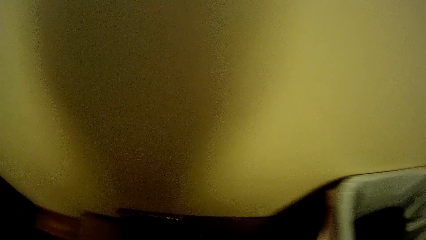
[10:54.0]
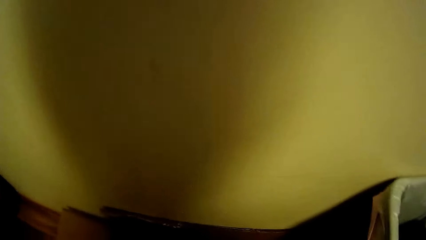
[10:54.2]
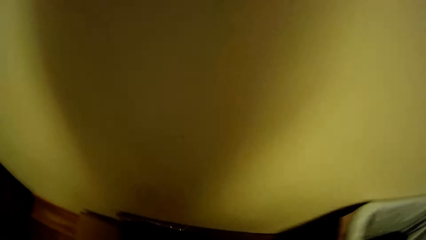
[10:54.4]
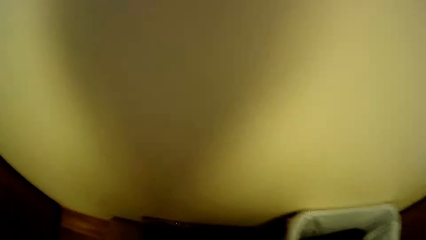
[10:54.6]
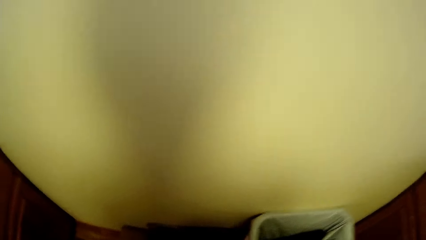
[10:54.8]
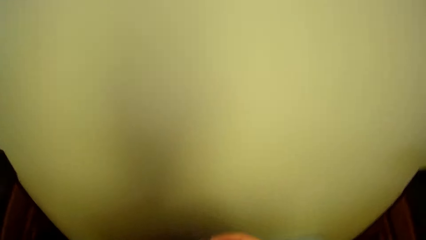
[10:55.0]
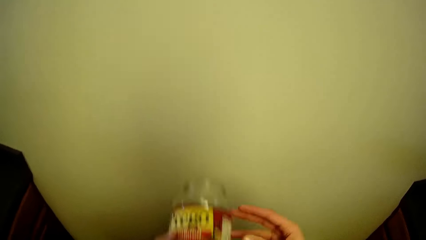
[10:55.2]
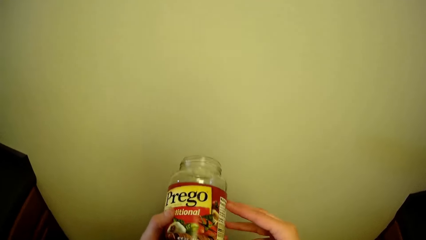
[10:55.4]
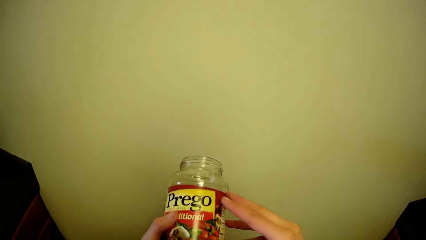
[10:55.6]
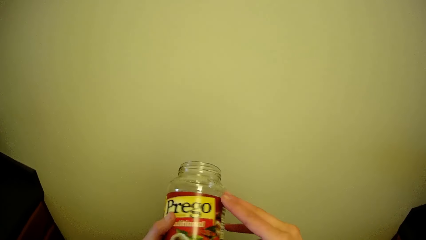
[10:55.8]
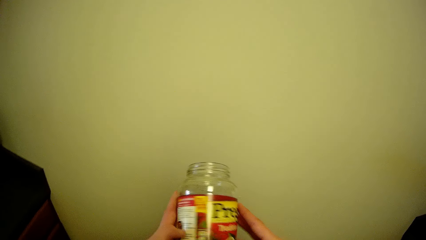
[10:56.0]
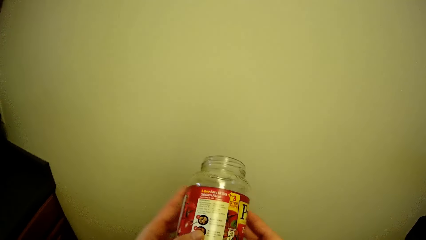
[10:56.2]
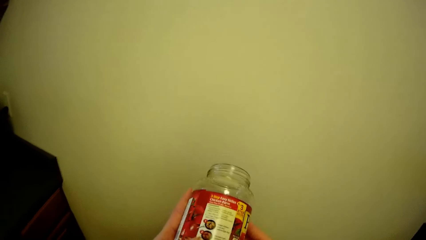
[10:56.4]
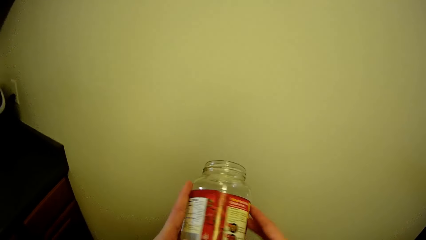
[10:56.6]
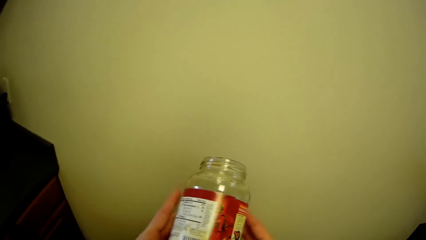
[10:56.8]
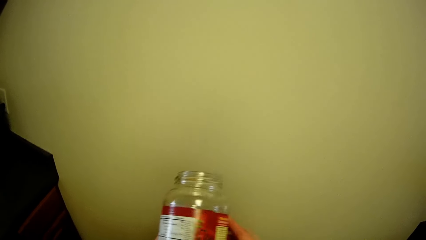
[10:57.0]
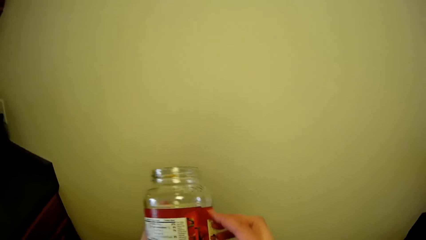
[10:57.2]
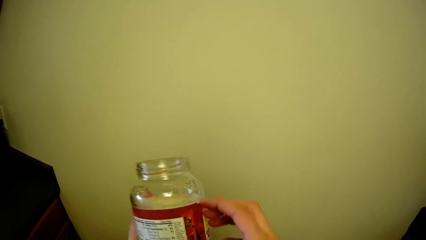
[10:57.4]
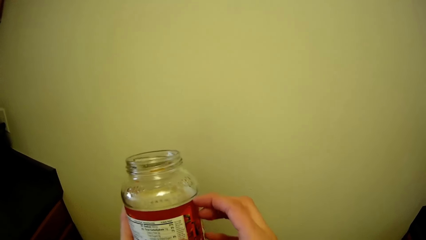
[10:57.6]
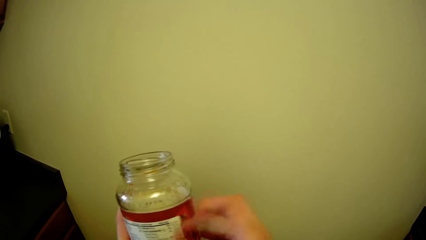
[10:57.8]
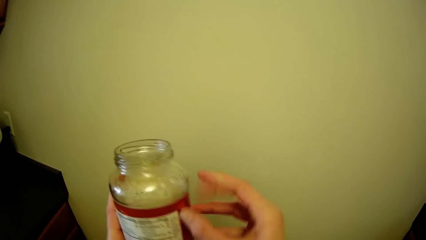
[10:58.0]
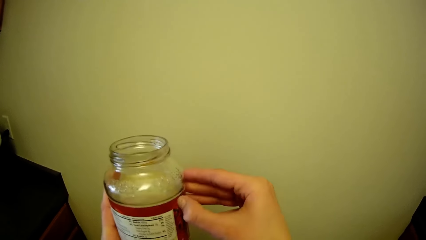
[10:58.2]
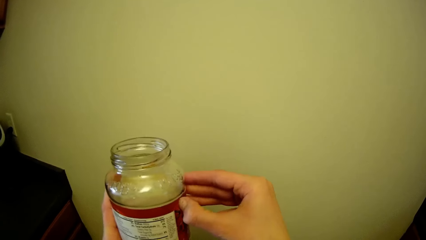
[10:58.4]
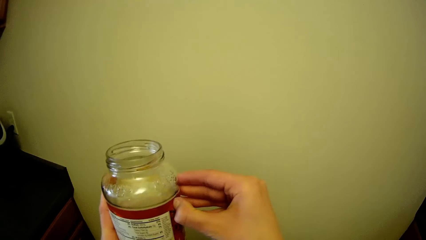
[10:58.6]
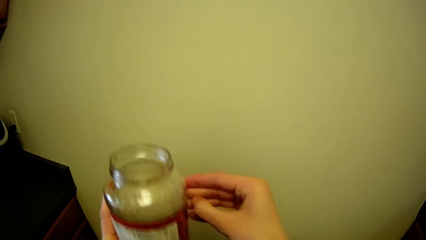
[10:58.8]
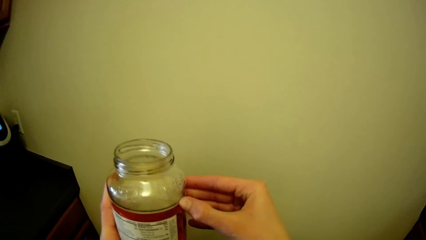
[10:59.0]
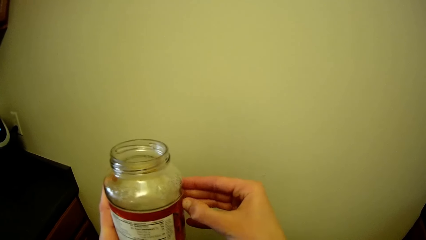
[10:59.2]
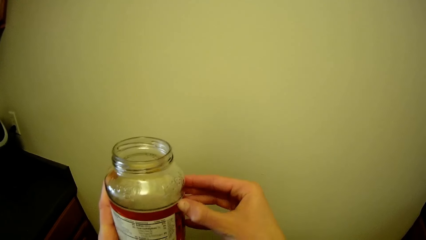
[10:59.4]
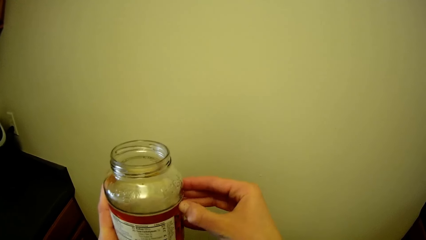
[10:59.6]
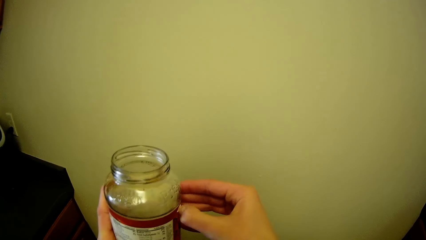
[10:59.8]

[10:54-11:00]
The camera wearer picks a bottle or glass jar. She examines the glass jar in her hands with both hands. She removes a paper wrap around the glass jar in her hands with her right hand.

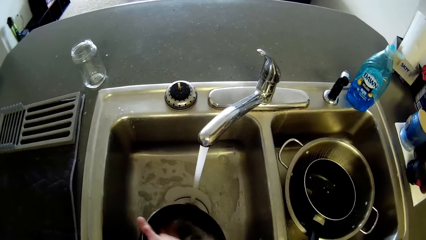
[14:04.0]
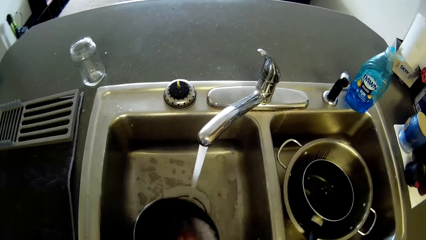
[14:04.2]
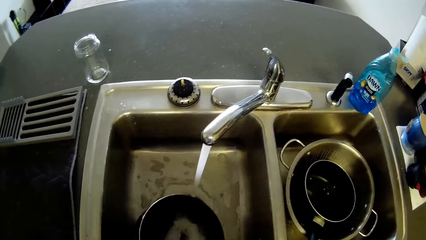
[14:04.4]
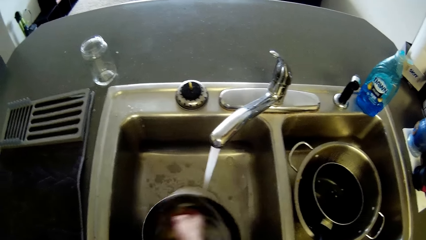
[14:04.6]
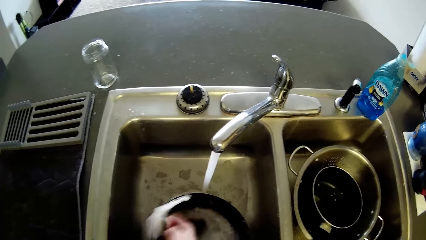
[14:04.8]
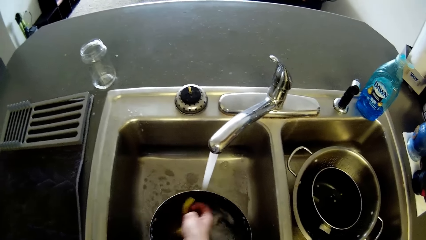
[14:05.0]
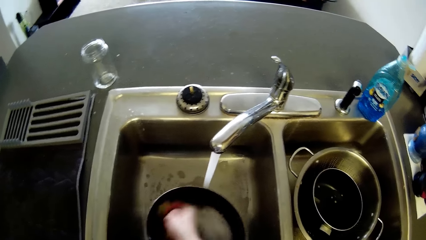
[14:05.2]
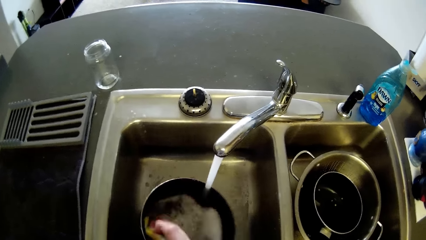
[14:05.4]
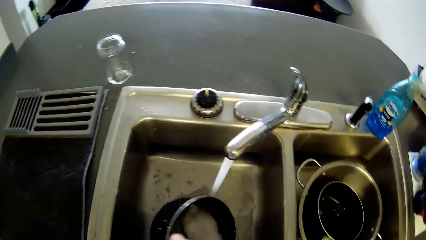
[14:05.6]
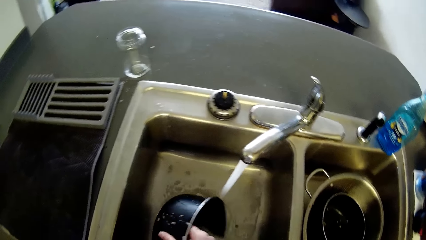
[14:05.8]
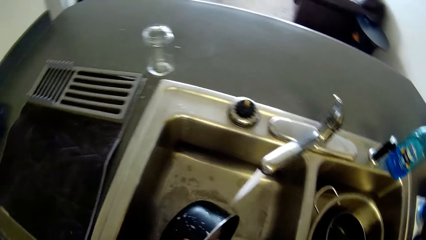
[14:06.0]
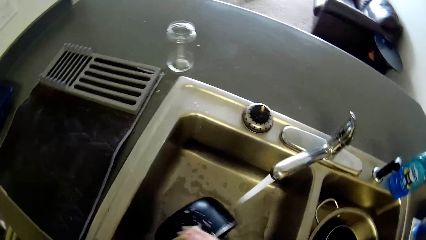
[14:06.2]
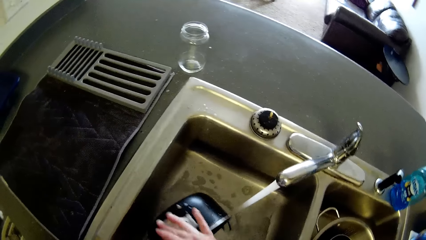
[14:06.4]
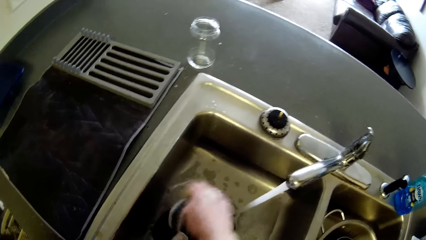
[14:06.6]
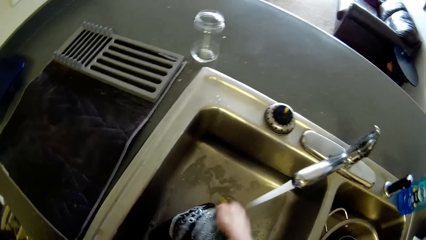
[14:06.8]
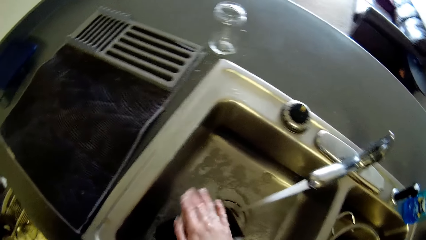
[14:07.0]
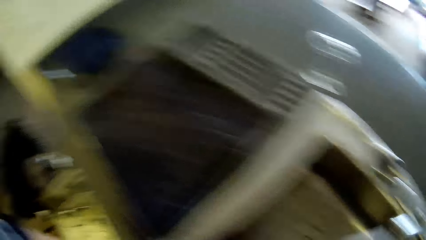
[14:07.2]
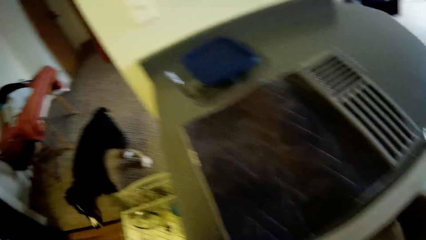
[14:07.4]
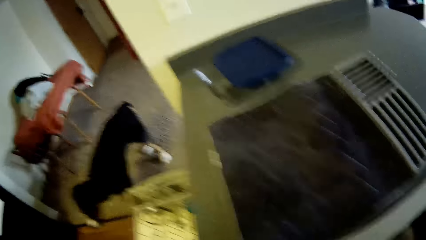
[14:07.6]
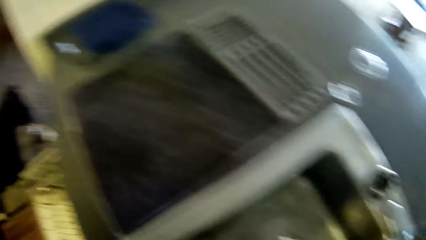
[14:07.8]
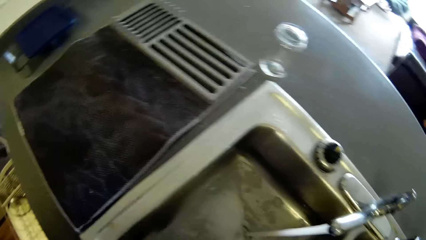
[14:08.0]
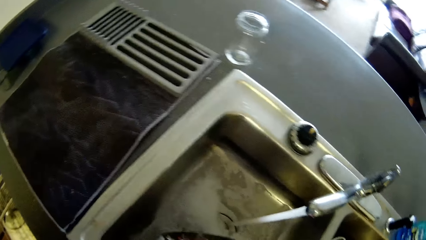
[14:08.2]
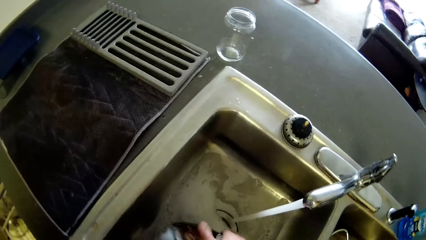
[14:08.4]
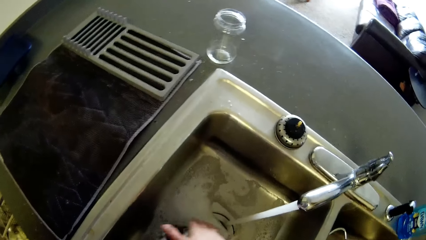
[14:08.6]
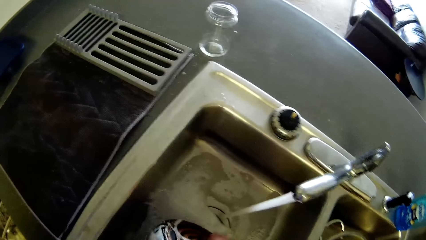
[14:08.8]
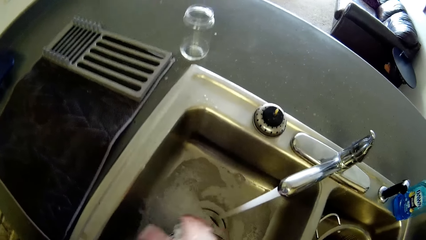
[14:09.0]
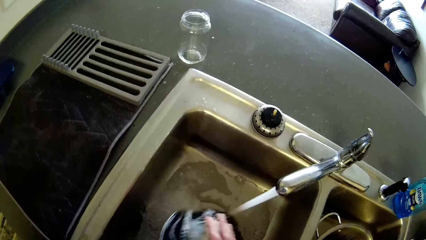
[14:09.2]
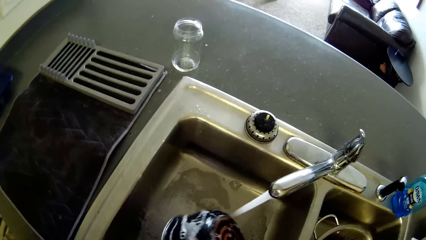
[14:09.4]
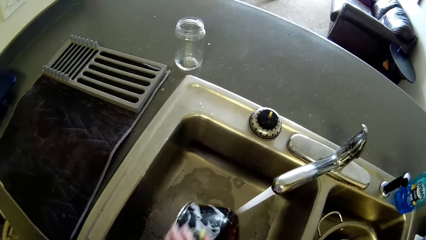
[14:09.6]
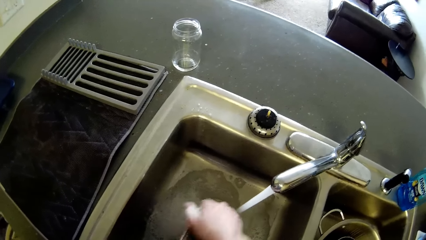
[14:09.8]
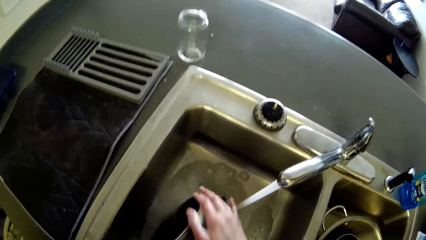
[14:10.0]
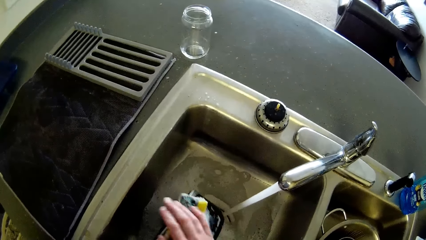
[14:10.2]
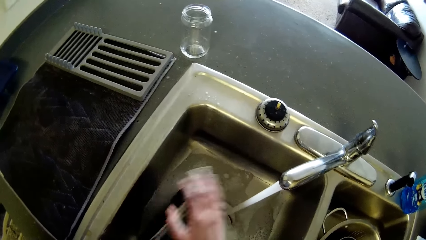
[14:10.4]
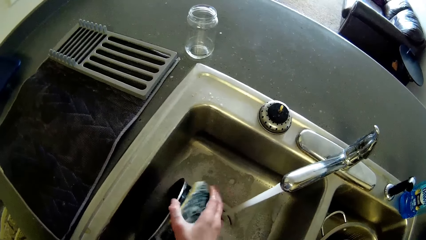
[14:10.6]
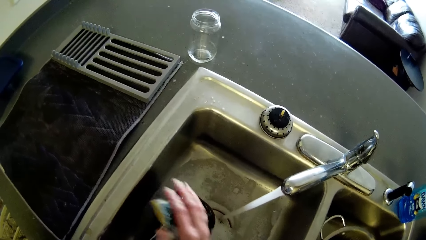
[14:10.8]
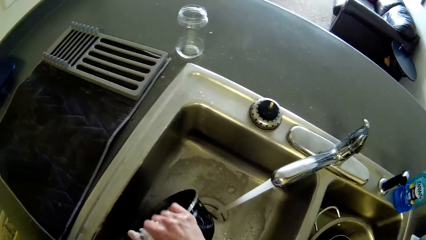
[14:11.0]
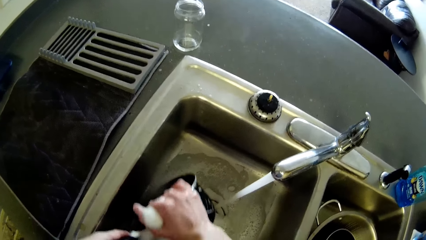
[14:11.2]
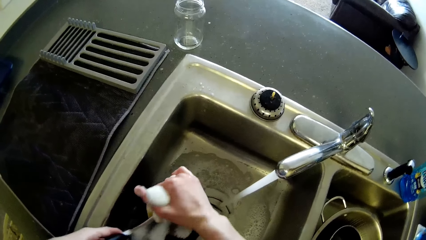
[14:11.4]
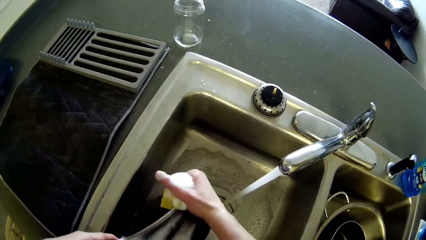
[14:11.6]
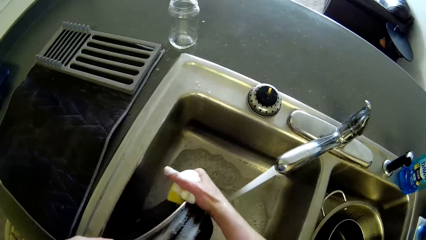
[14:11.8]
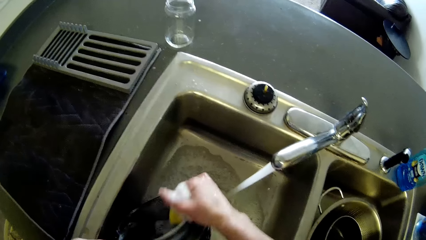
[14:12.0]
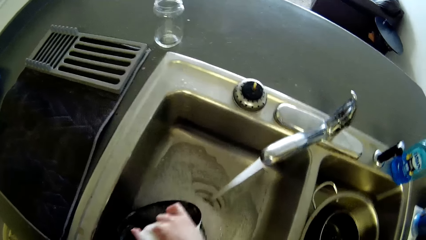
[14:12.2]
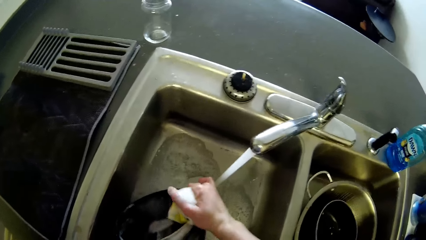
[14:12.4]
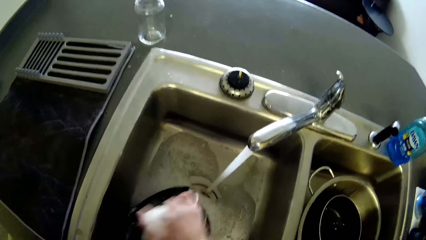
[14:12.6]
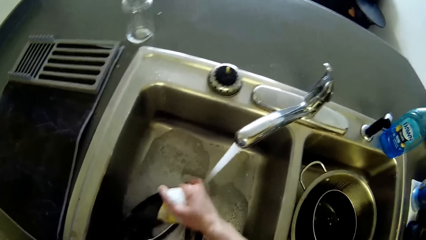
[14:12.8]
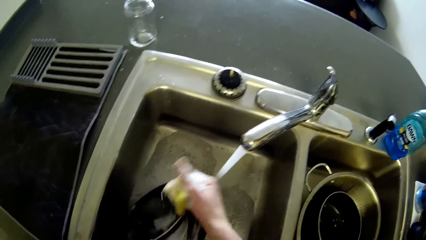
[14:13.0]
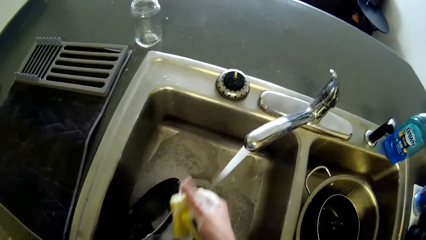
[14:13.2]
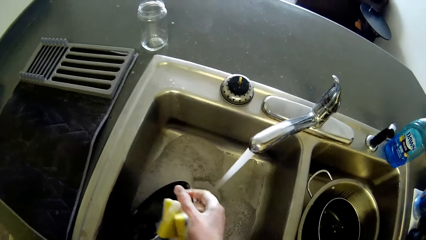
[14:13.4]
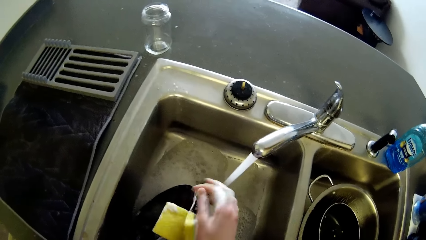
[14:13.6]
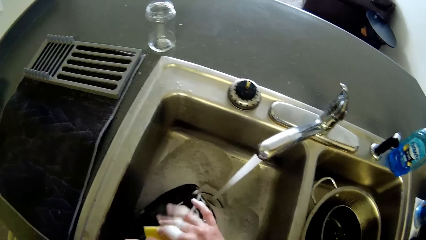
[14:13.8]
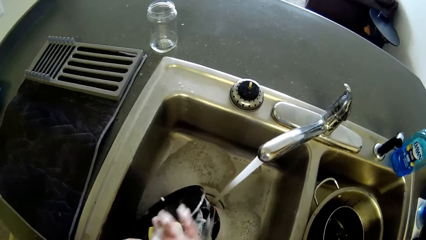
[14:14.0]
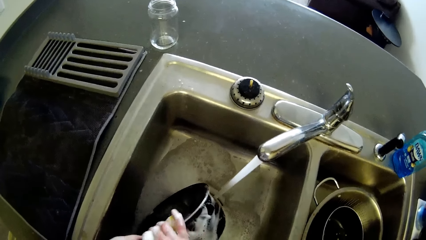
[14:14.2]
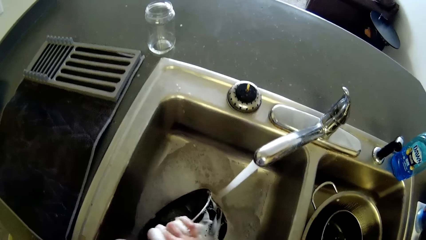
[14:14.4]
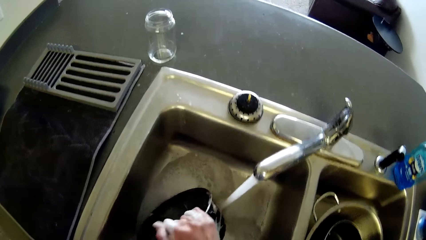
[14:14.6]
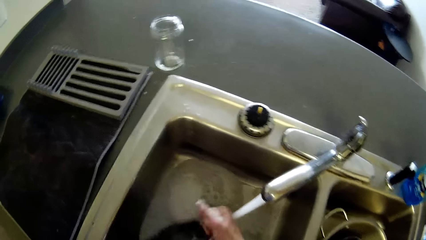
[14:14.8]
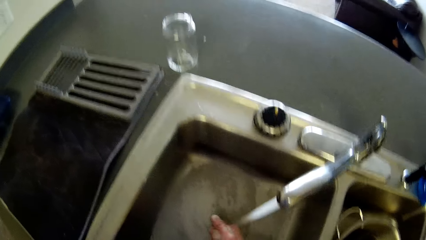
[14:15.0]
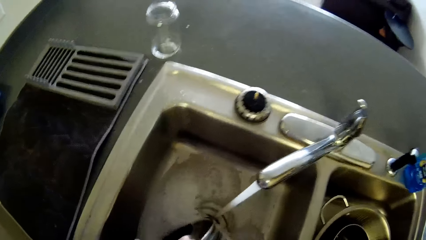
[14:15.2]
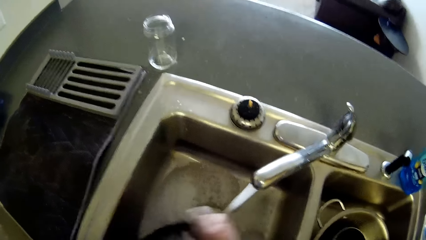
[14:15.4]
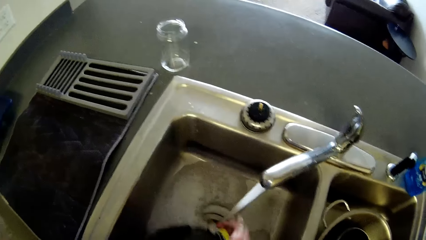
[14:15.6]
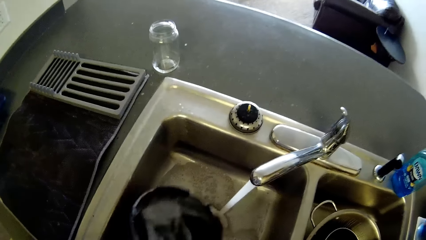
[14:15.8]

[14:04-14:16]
The camera wearer pours water from the pot to the sink. They wash the back of the pot.
